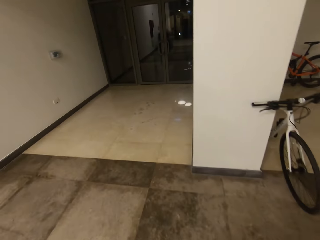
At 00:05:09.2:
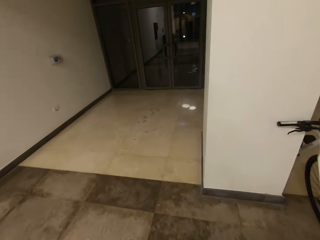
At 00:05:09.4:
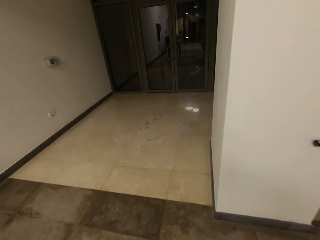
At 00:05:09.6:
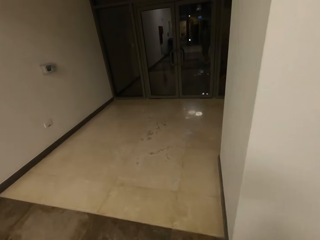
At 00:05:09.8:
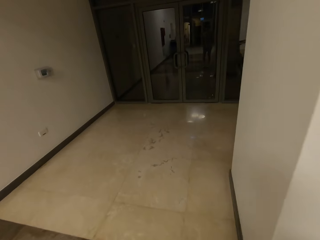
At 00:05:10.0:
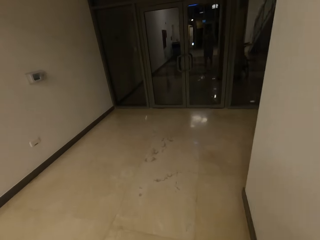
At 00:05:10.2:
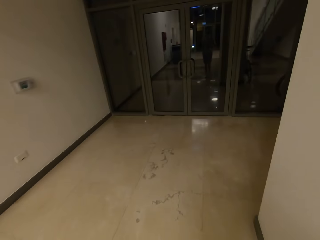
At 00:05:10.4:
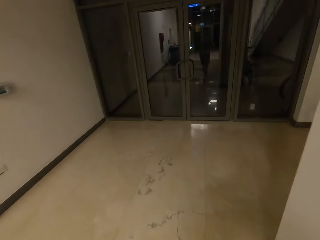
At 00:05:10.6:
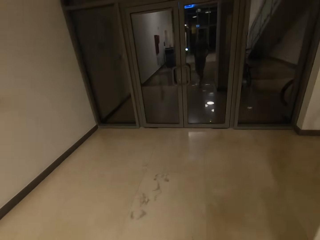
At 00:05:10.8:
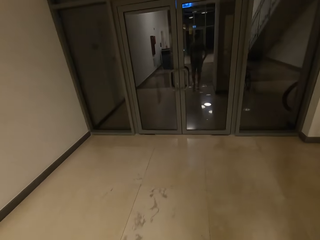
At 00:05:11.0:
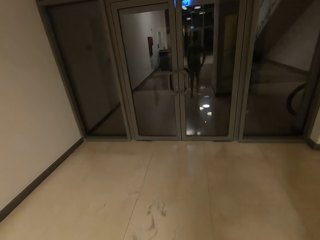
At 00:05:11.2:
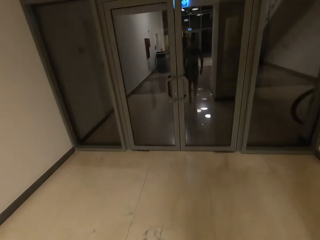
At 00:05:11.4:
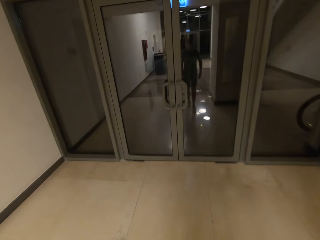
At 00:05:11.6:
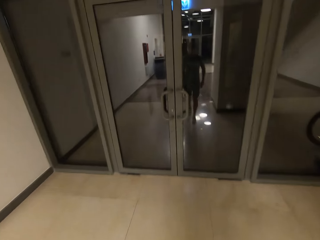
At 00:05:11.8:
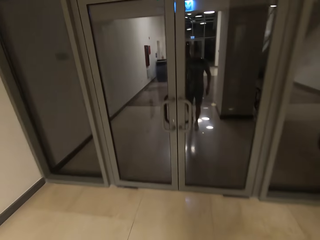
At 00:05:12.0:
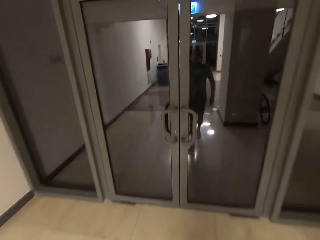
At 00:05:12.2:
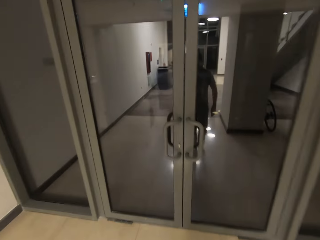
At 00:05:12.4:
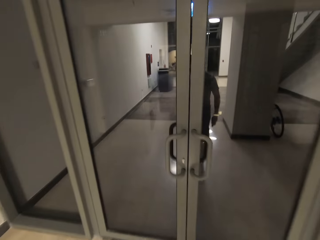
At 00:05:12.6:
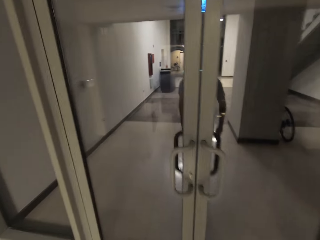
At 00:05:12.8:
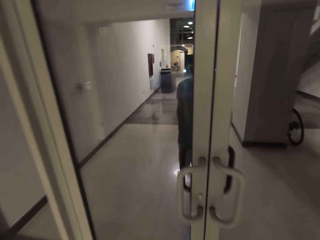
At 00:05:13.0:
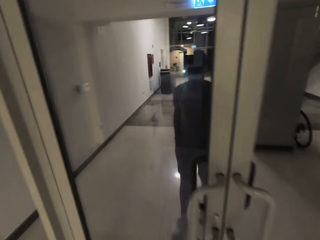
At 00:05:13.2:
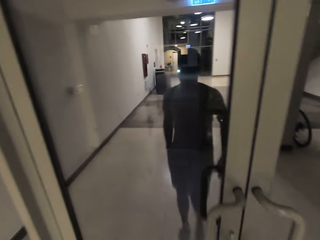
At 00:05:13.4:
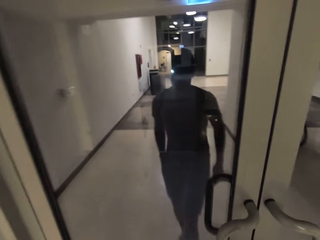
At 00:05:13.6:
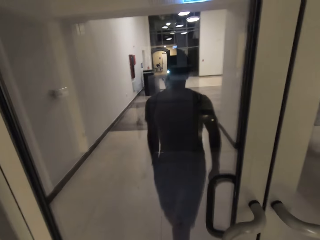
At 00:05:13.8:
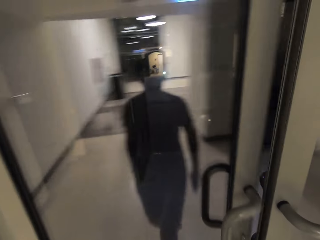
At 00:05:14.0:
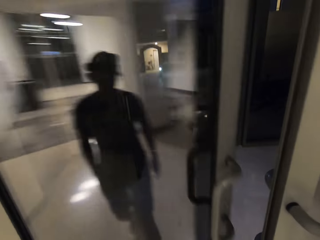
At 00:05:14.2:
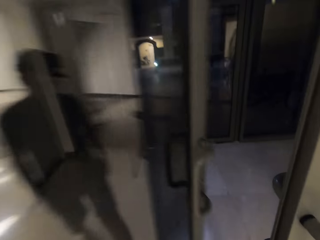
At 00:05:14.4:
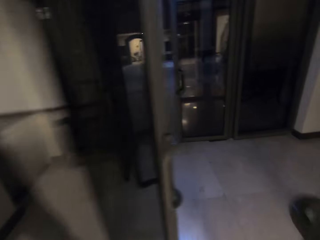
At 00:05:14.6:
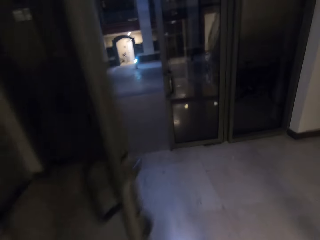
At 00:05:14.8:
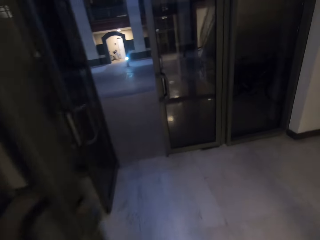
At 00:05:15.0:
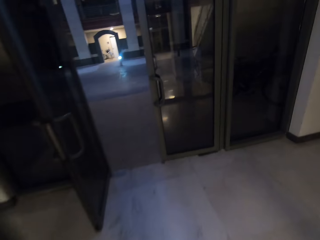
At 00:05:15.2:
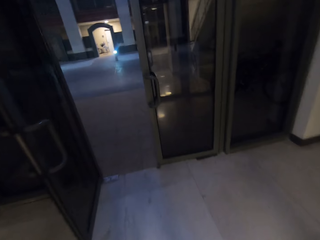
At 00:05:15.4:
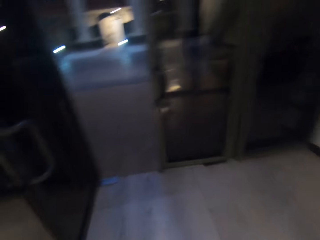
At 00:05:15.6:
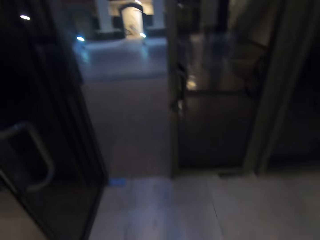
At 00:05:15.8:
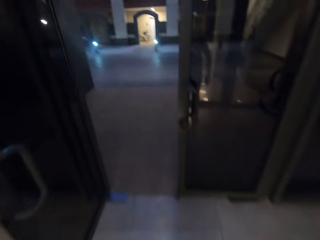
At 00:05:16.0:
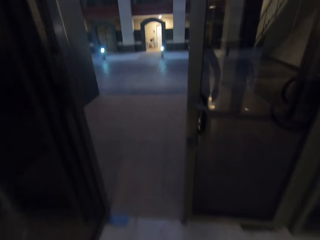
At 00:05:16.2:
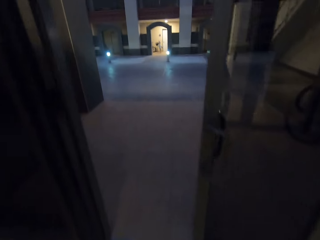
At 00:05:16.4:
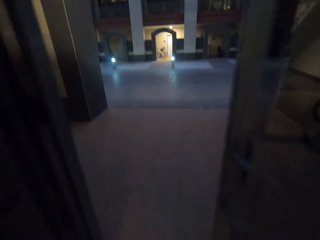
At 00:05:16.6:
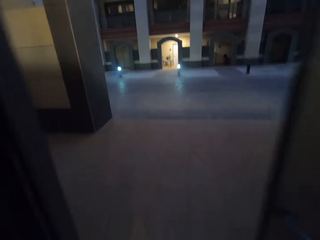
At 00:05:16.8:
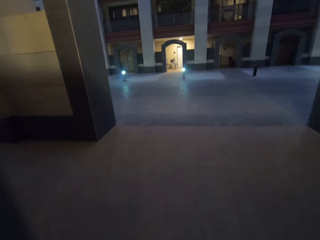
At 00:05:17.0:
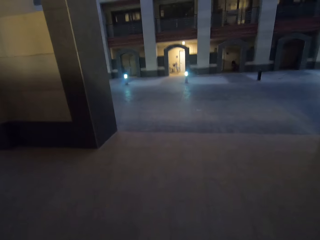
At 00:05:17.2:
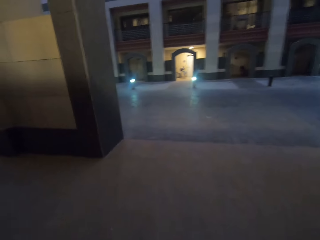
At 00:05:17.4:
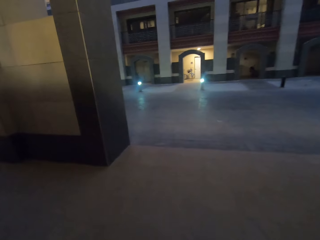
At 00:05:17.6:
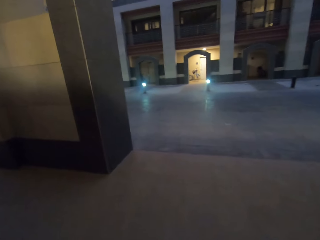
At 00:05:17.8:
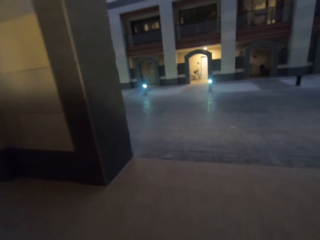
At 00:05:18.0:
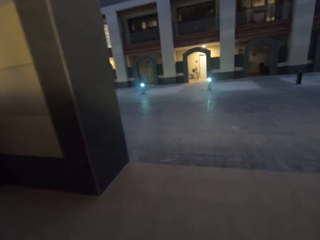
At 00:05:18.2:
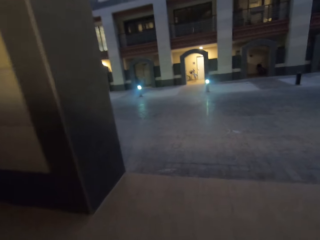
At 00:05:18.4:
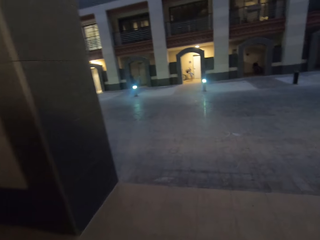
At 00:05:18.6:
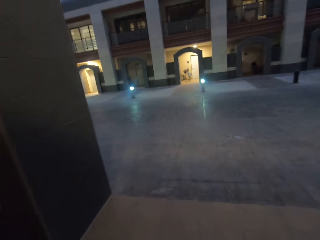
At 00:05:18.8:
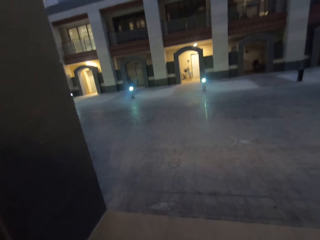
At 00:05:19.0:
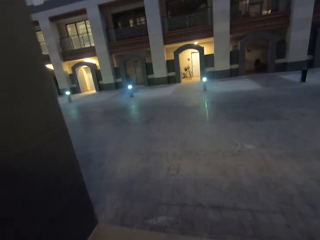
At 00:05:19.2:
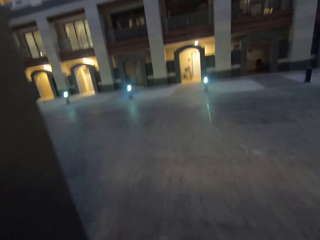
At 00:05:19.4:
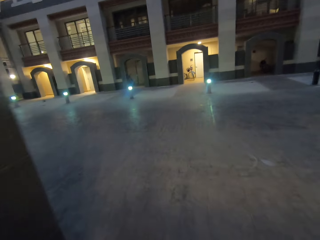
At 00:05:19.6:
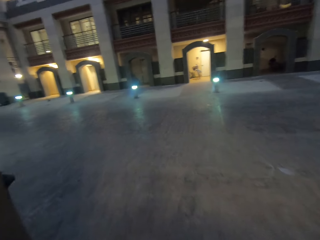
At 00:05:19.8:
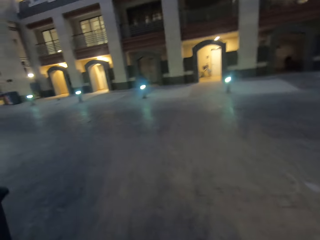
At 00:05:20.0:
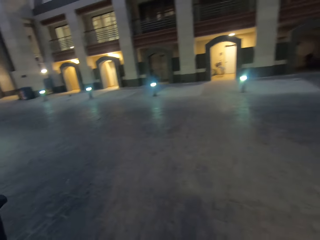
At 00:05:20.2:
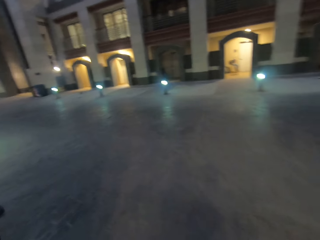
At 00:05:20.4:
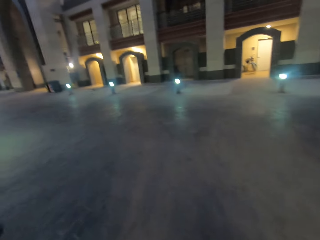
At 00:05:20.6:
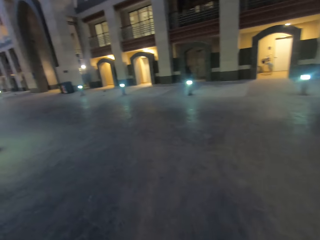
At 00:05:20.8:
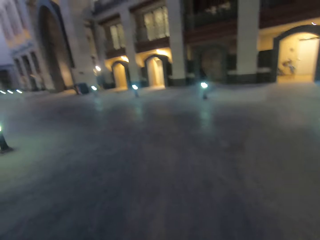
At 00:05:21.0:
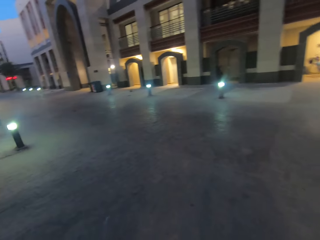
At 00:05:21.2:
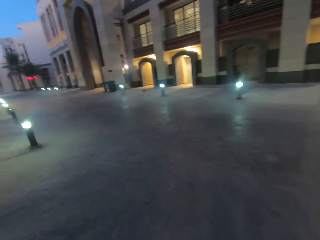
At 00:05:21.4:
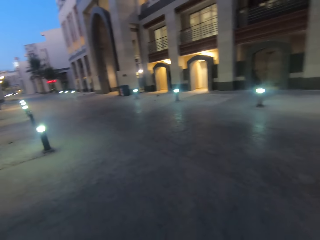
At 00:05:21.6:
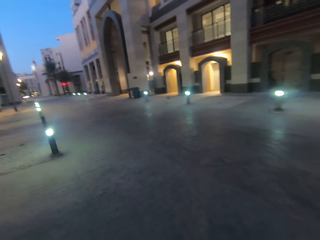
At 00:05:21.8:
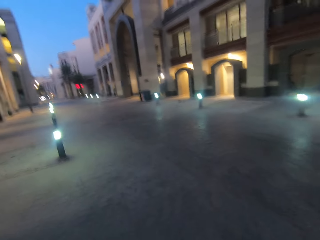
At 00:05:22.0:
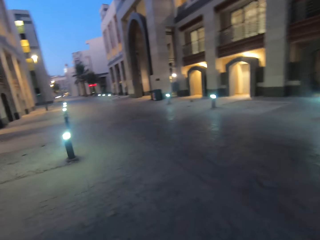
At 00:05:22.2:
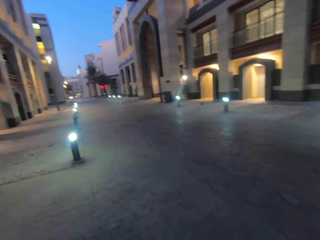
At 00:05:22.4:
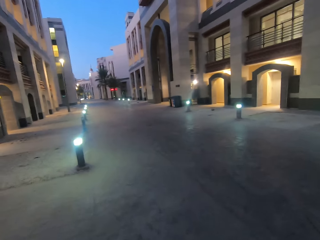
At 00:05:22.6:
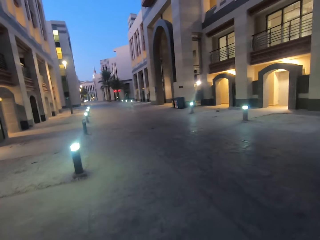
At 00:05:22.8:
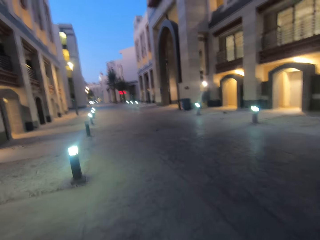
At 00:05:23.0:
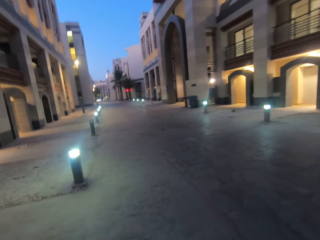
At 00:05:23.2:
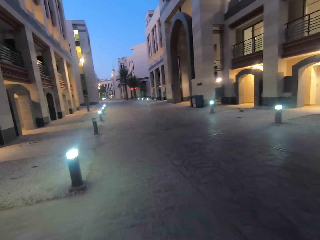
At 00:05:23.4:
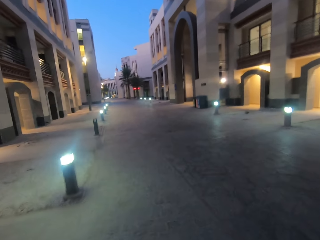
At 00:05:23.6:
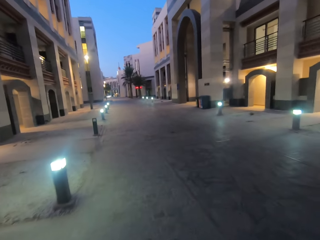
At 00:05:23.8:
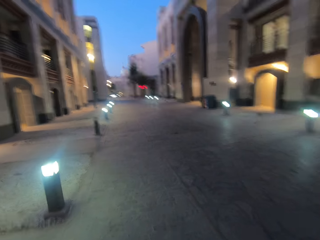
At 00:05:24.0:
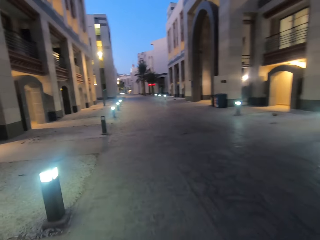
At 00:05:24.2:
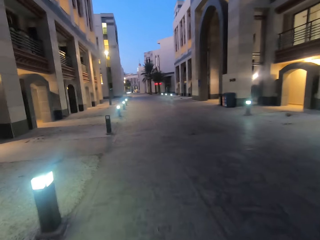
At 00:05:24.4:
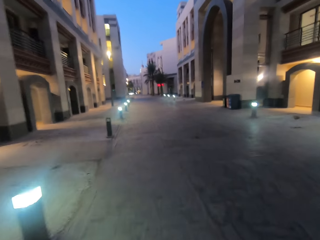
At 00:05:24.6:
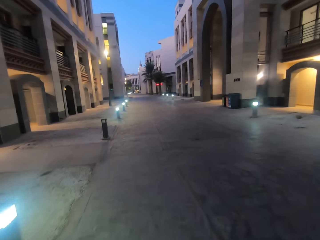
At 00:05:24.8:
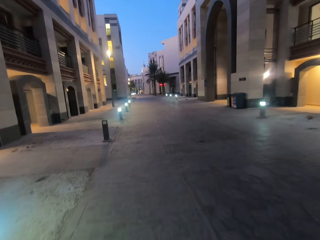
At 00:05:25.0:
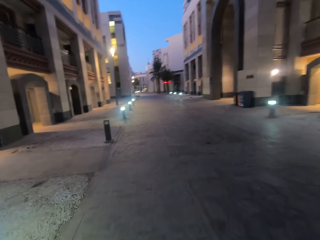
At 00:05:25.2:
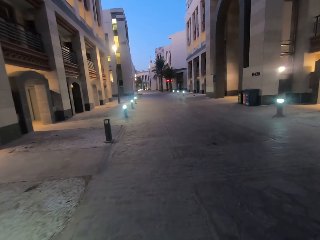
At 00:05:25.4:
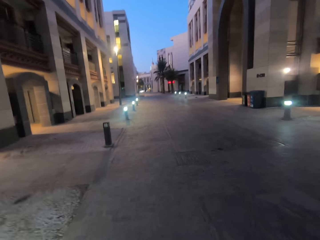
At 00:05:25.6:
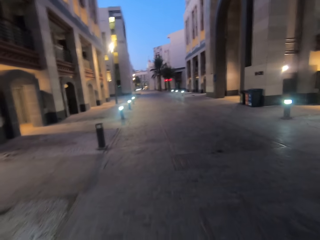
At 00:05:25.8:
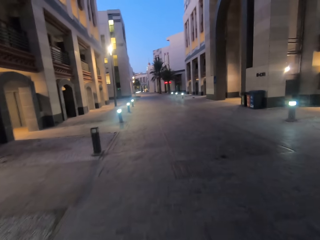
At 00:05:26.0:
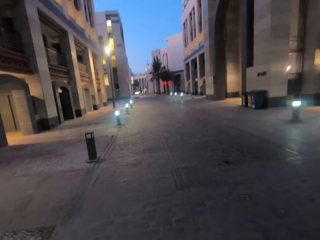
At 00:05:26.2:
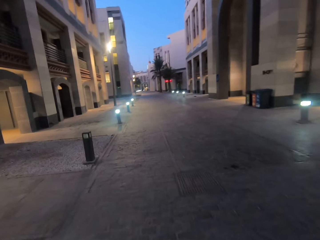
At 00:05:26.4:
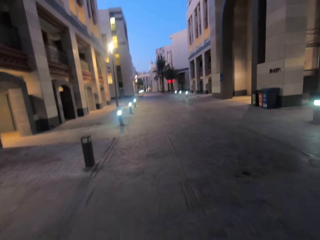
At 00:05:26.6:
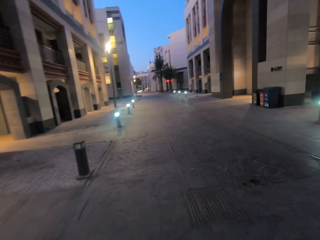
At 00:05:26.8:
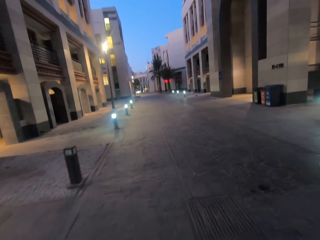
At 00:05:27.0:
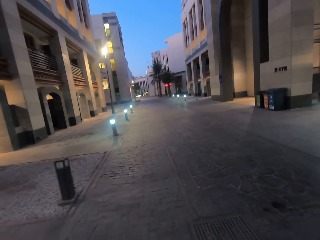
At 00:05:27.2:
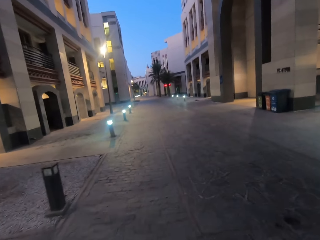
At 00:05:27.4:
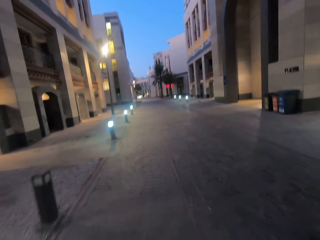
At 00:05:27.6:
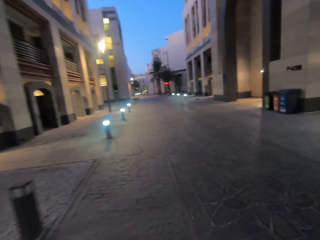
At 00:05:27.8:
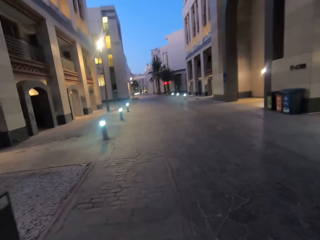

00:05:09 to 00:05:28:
The camera wearer pushes the door with his leg. He opens the door. He walks around the buildings. He walks on the road.

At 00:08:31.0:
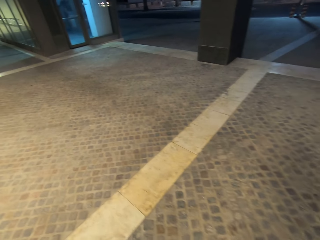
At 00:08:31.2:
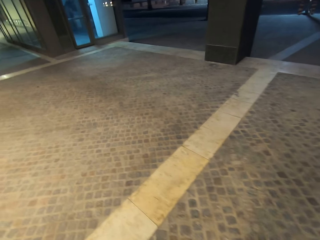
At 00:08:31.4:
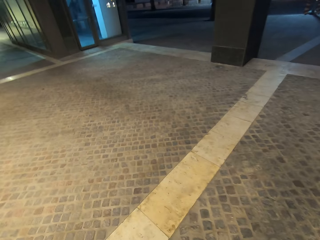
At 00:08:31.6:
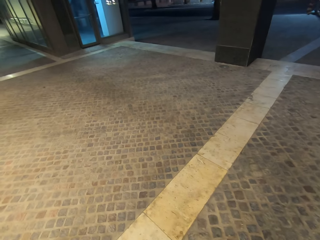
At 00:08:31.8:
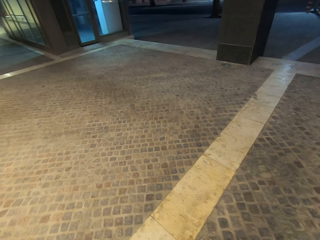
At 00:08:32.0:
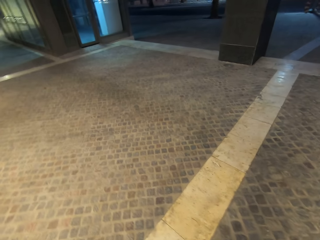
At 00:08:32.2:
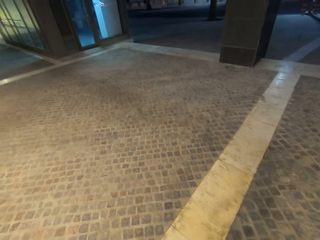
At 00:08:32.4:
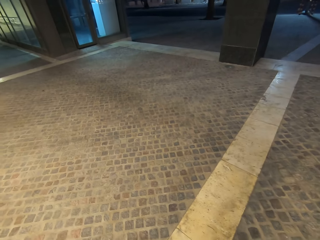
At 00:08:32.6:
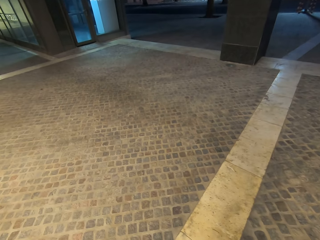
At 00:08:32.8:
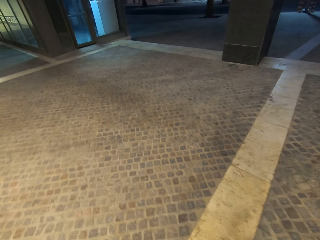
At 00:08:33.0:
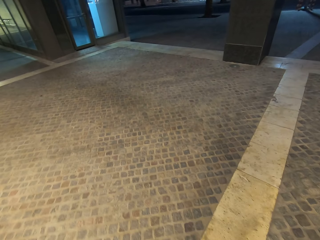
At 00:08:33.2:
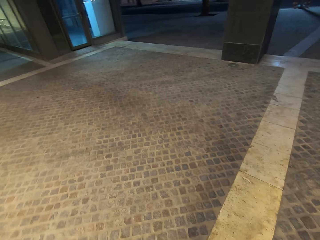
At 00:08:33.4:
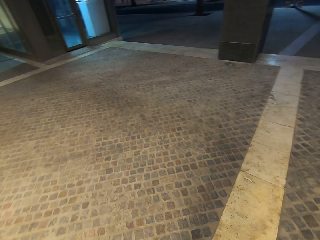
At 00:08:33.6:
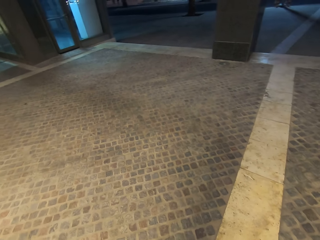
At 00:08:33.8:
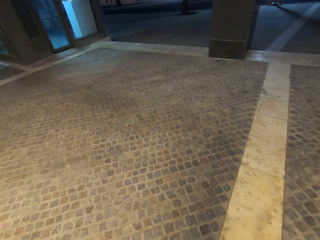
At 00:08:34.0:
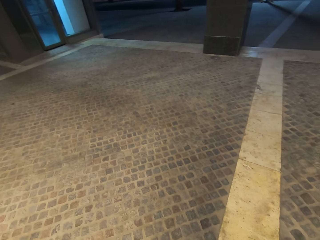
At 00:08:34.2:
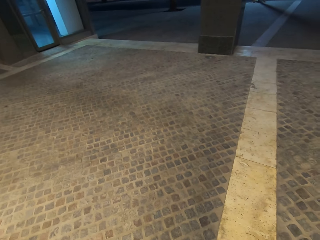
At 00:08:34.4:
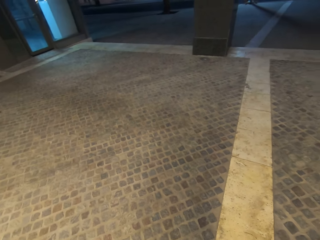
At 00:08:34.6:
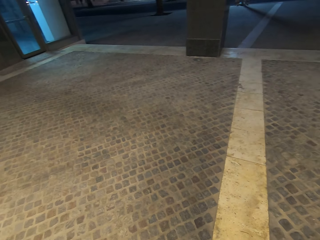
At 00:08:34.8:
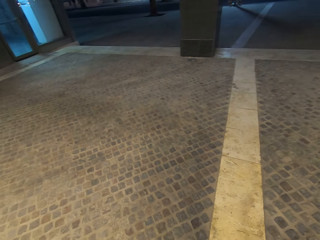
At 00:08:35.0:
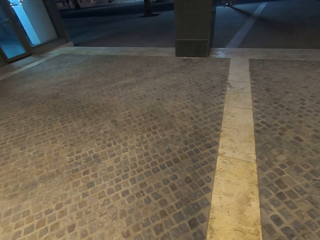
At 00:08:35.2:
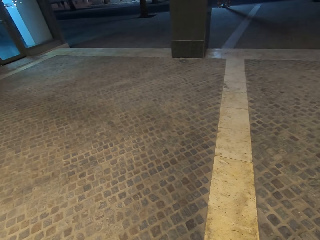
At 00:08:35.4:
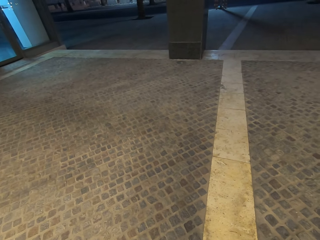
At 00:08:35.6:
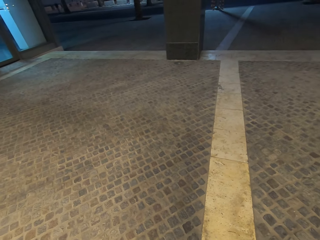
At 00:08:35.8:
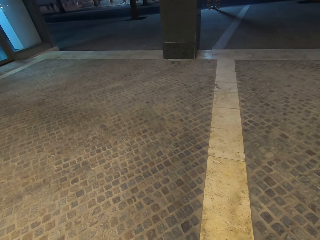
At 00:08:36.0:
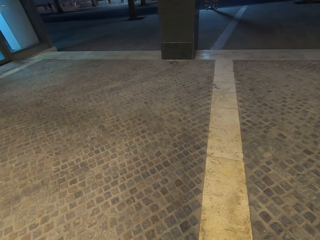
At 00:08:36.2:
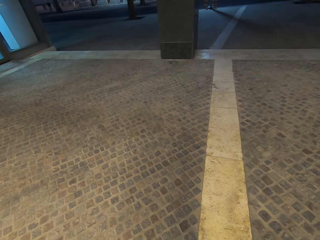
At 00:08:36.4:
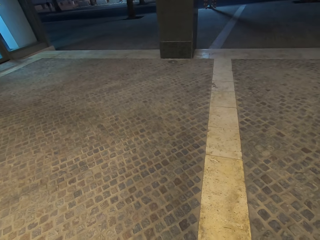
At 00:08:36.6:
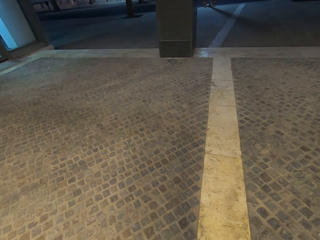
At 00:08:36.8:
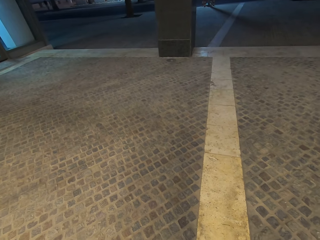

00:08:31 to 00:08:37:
The camera wearer looks around the building.
